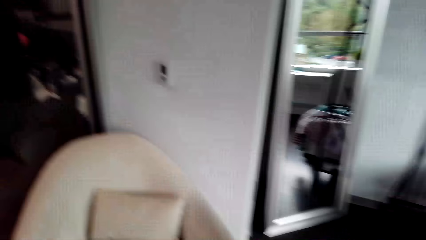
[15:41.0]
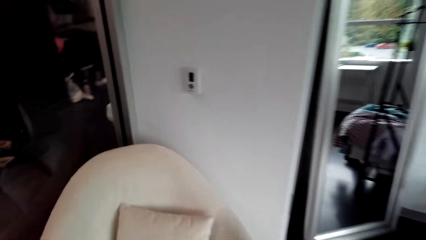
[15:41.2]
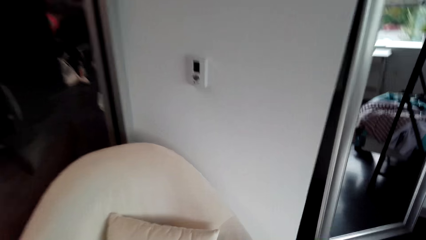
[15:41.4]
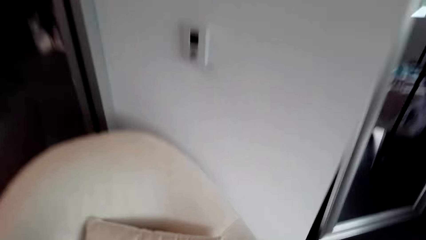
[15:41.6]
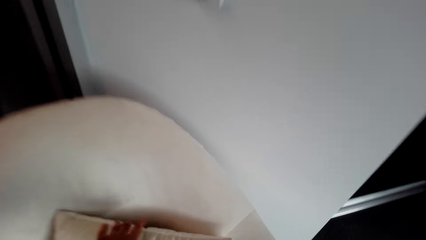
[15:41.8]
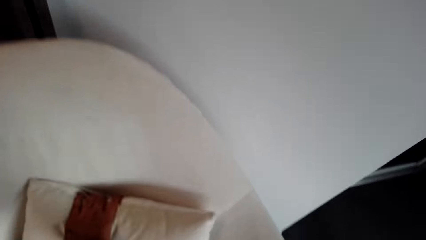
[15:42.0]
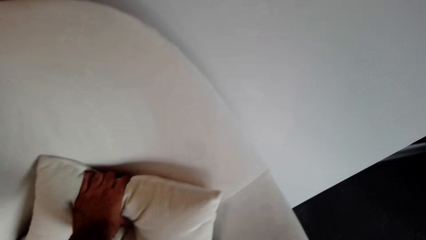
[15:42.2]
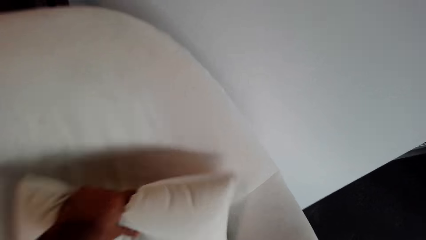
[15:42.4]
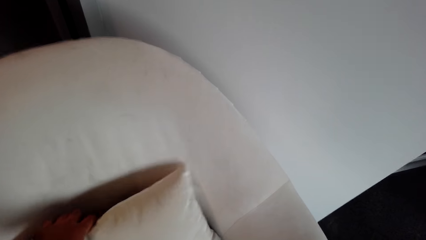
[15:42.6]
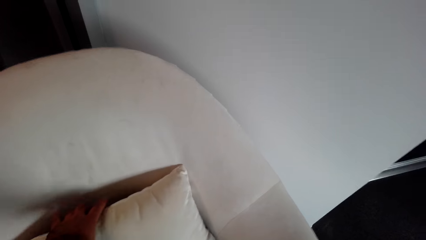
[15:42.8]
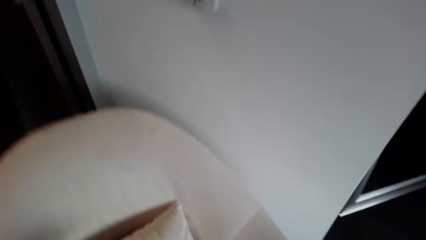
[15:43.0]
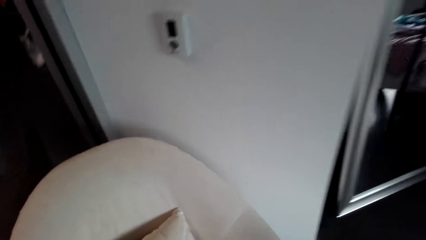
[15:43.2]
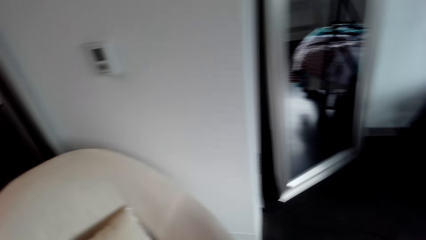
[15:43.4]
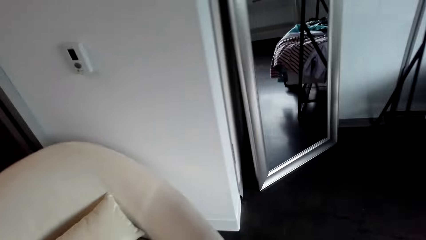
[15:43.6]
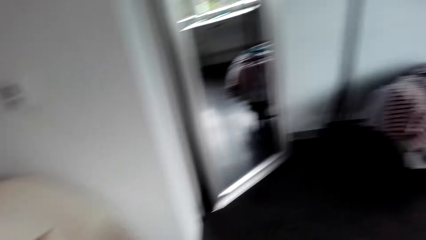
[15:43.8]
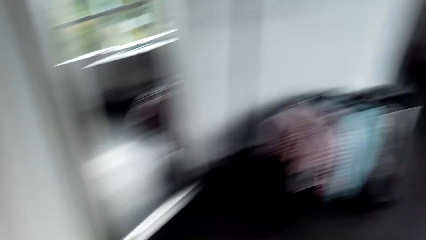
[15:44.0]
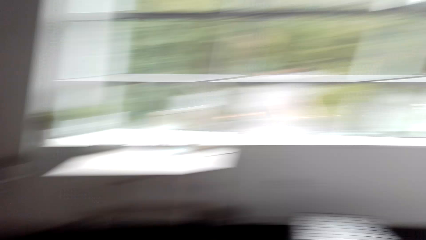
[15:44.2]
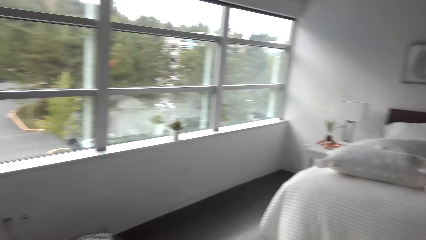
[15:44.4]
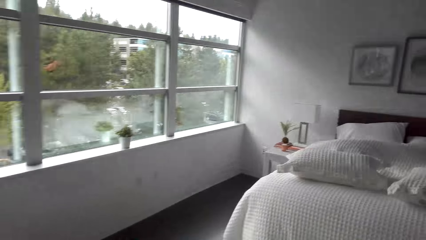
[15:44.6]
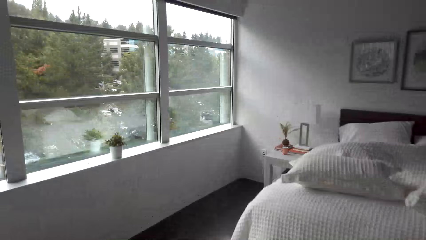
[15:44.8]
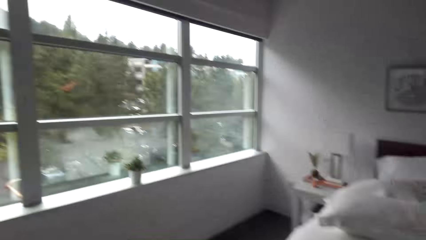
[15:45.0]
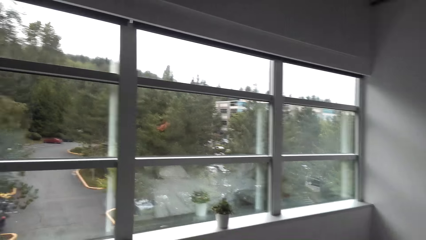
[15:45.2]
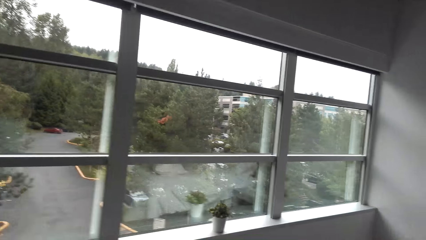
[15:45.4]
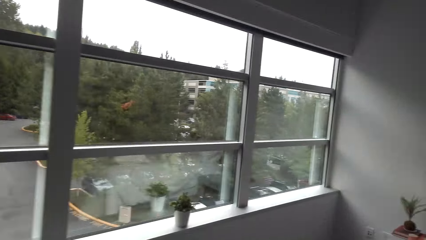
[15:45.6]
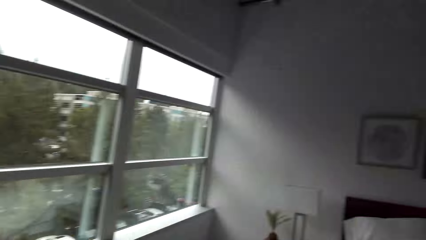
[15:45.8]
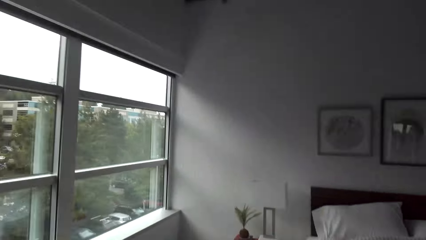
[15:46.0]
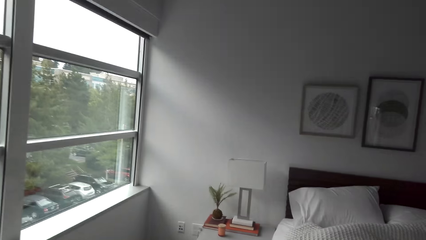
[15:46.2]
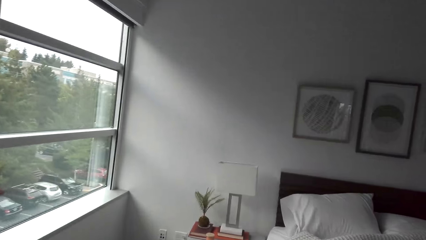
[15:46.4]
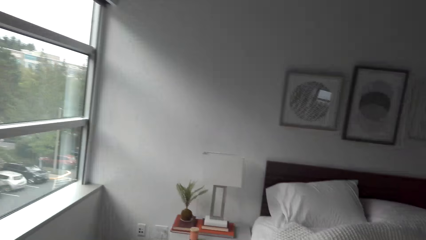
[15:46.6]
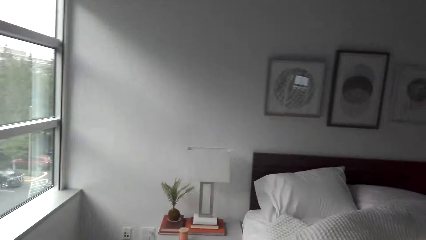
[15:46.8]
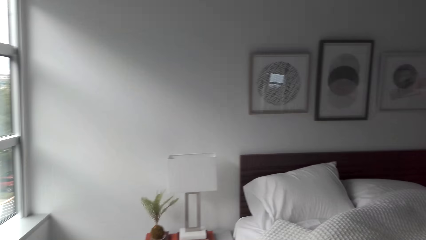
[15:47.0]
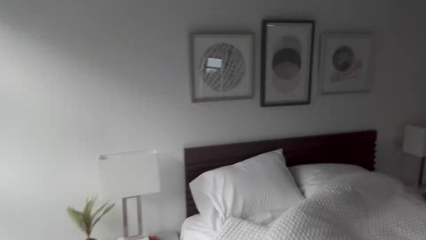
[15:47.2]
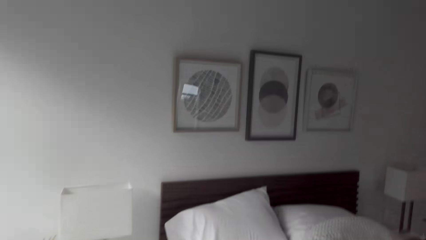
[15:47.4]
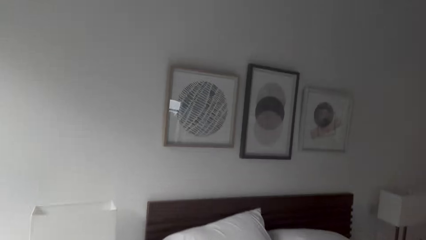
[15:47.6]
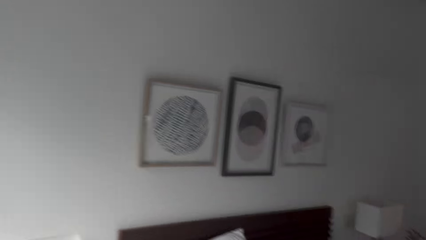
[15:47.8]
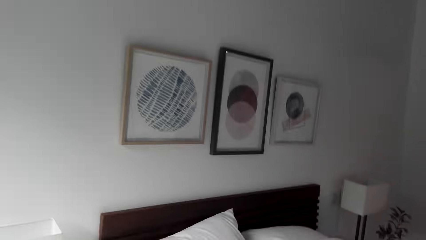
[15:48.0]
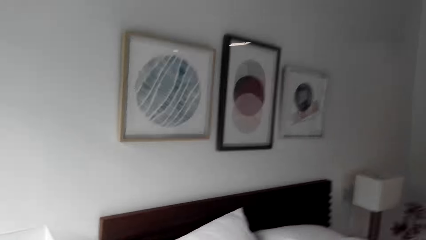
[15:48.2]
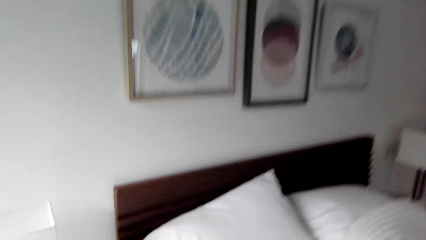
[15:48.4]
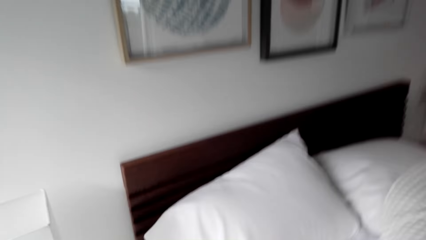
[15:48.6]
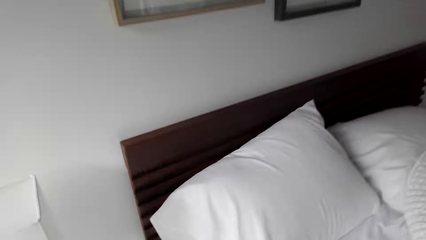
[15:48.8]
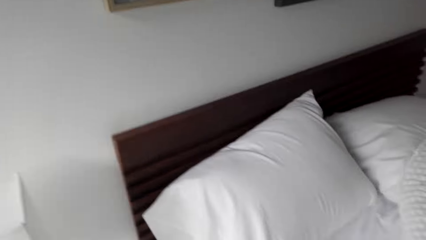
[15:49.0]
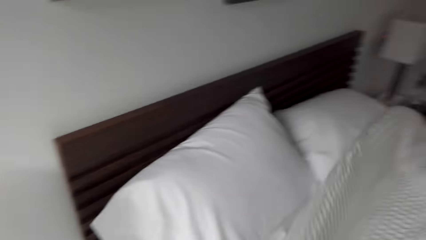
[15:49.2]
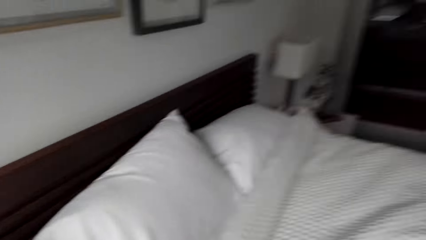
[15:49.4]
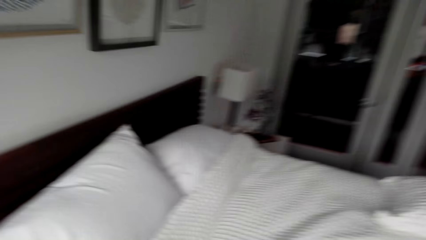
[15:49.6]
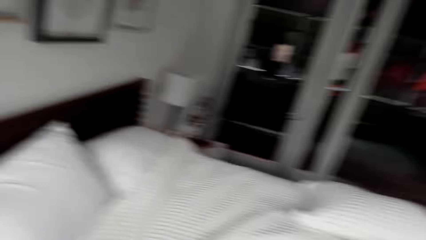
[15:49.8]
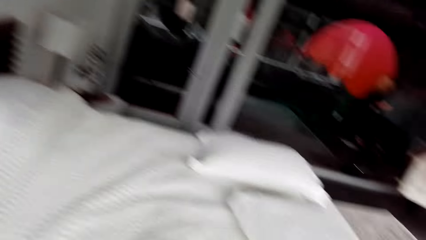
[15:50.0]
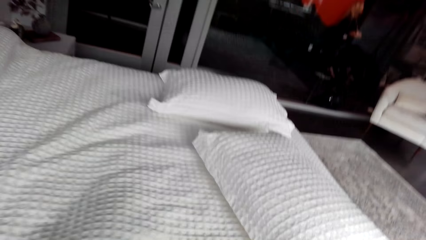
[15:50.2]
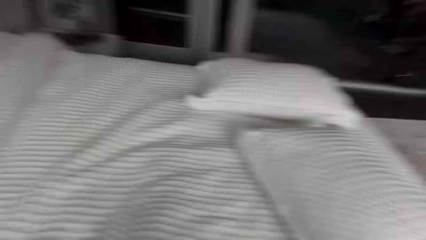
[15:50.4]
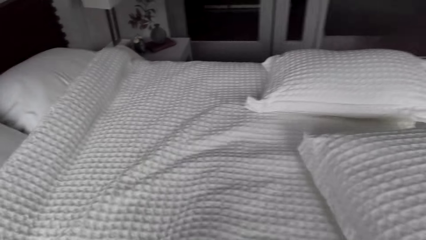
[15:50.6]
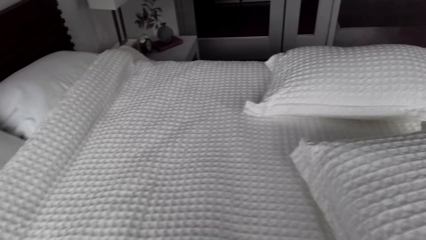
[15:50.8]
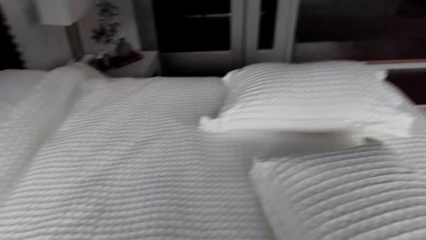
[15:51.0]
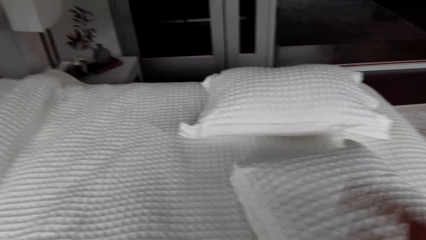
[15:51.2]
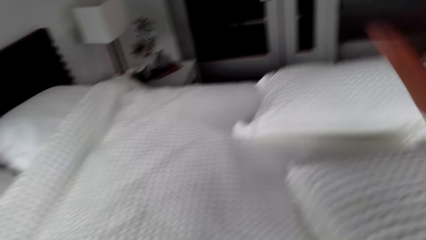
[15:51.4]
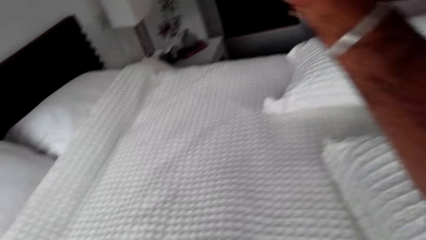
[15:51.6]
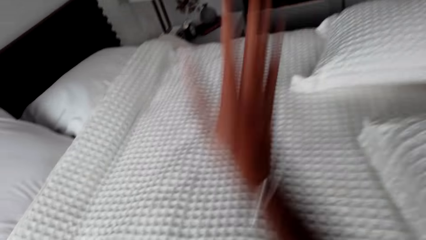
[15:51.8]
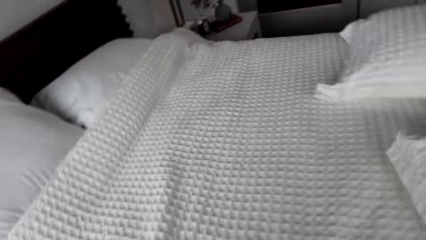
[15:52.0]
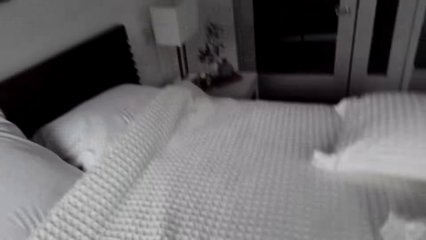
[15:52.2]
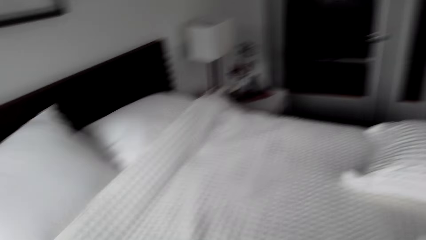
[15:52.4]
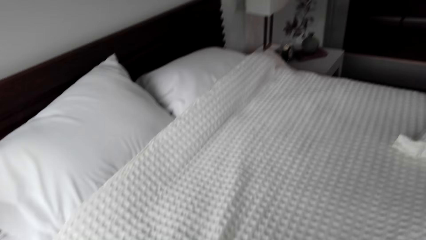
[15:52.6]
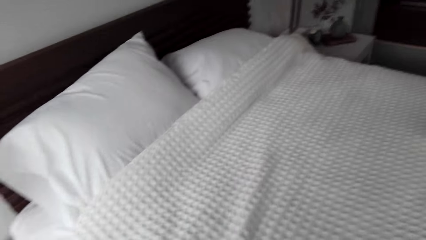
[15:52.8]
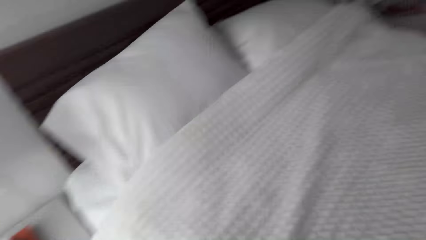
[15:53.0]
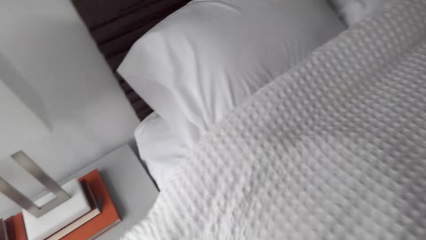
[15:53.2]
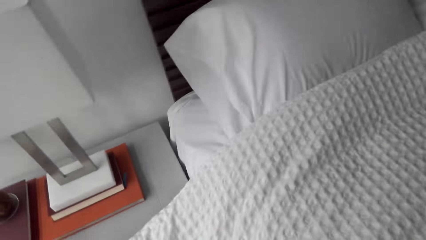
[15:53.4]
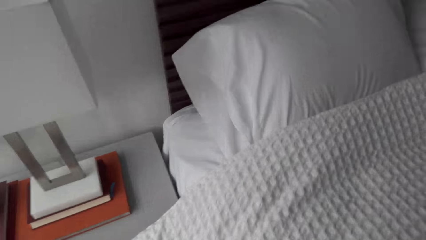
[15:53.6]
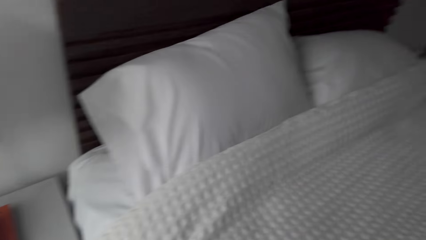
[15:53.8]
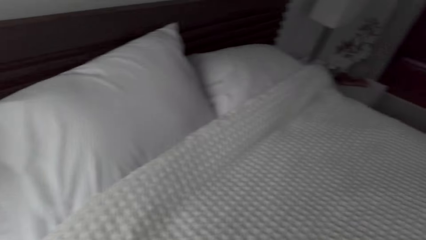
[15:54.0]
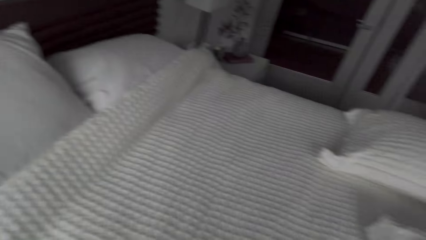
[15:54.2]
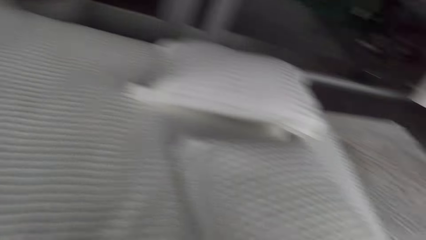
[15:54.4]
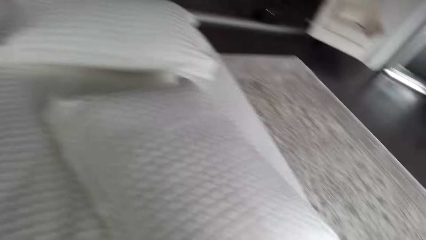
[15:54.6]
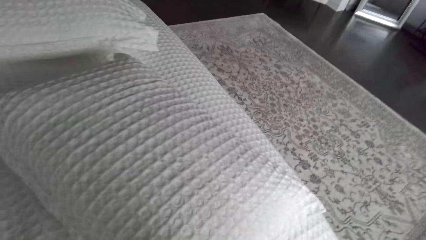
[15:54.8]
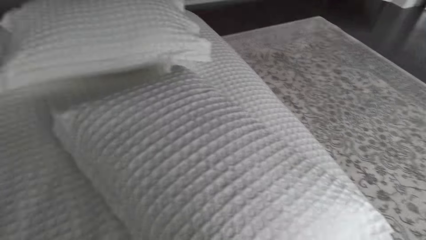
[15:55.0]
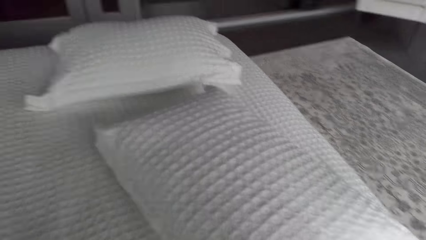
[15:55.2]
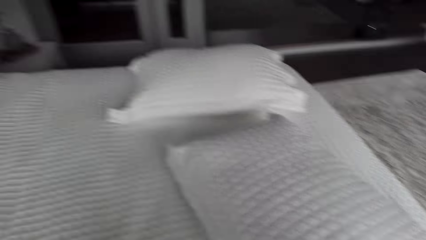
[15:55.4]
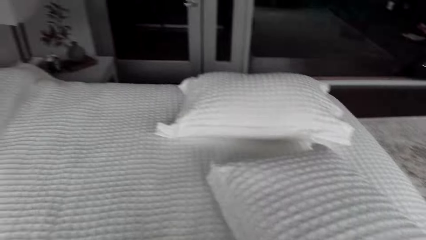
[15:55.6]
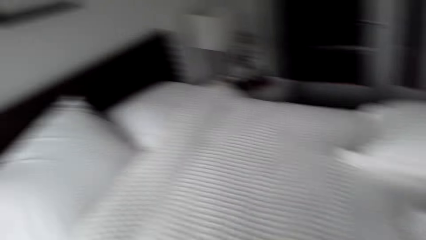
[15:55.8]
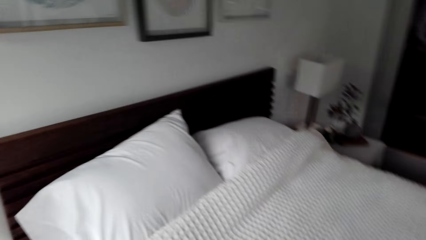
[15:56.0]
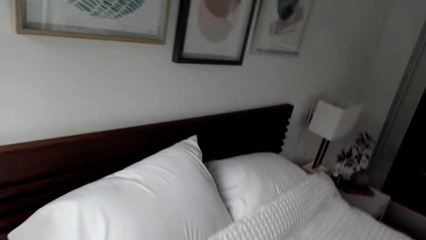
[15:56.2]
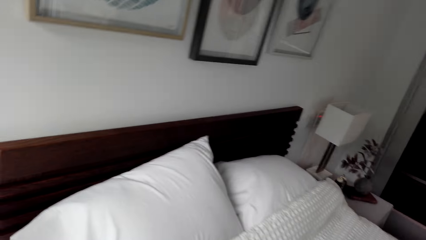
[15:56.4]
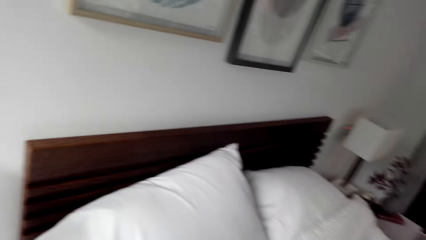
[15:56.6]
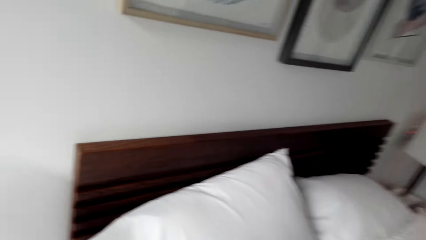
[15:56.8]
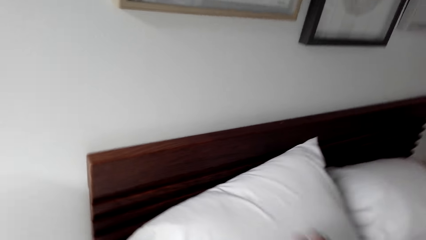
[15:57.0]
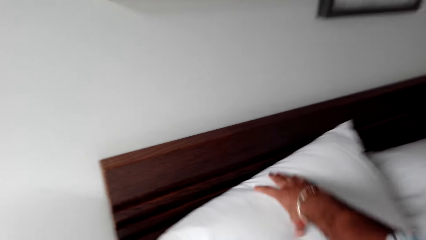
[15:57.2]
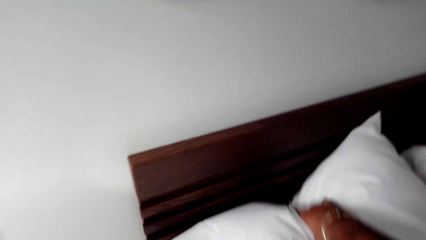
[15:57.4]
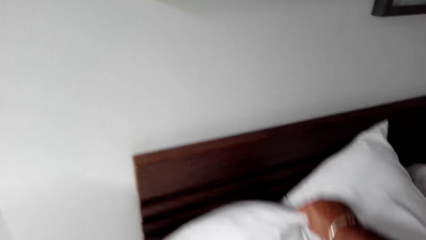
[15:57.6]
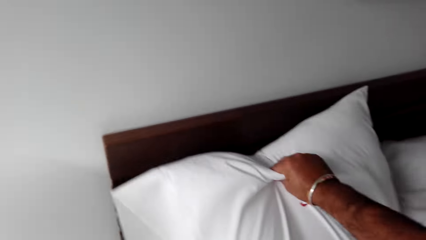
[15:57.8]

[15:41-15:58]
The camera wearer adjusts the pillow. They straighten the bed.
